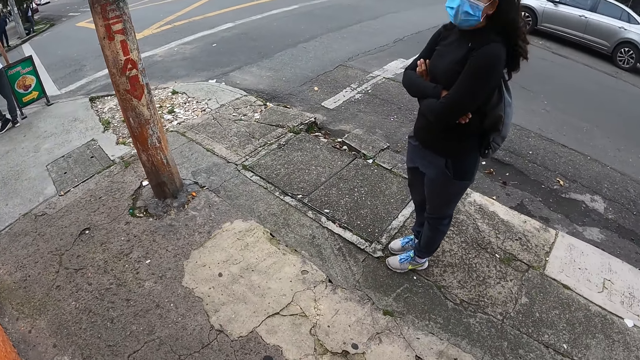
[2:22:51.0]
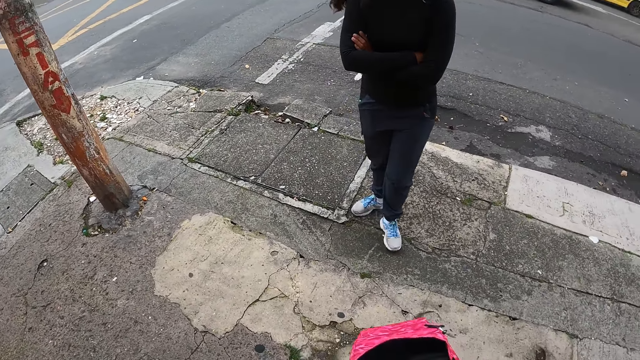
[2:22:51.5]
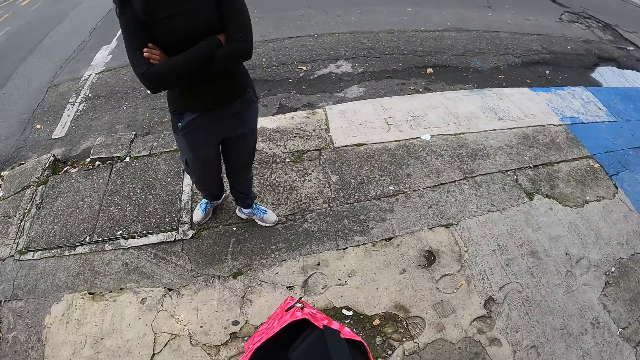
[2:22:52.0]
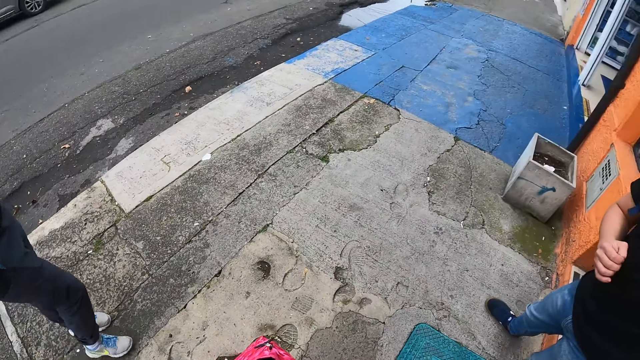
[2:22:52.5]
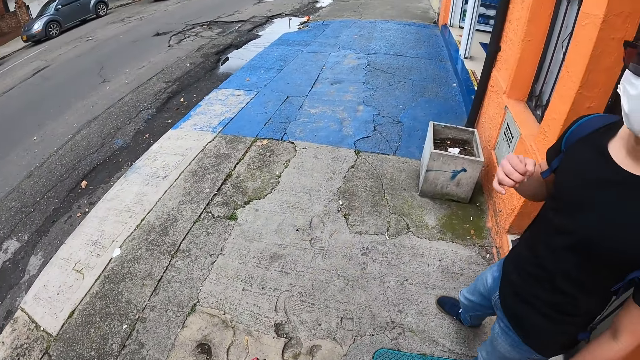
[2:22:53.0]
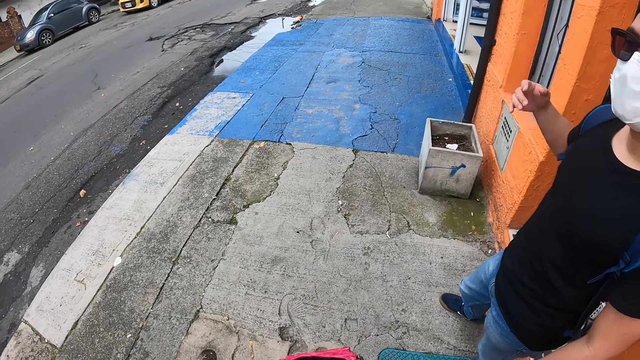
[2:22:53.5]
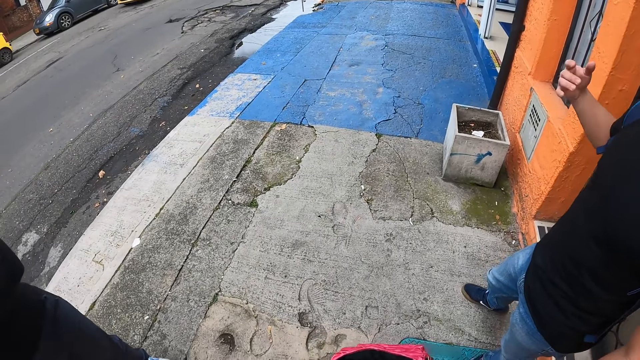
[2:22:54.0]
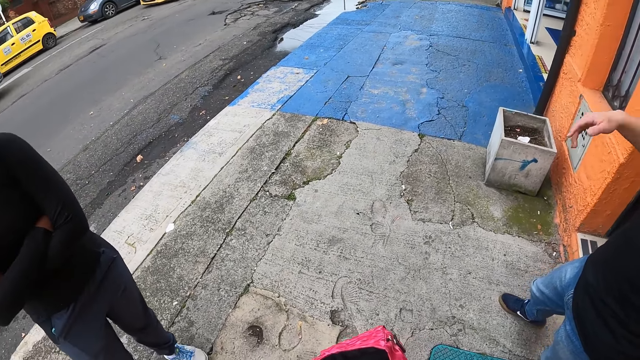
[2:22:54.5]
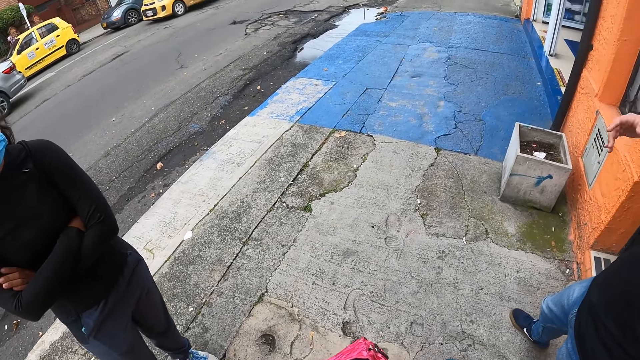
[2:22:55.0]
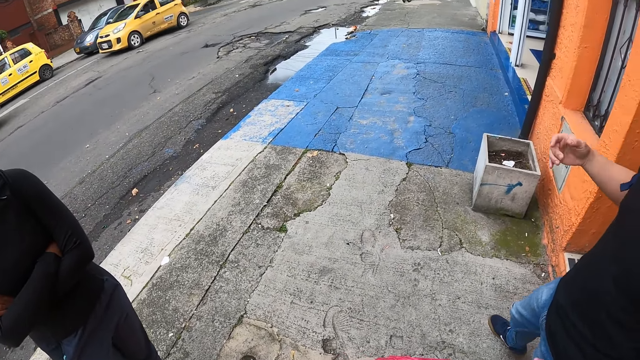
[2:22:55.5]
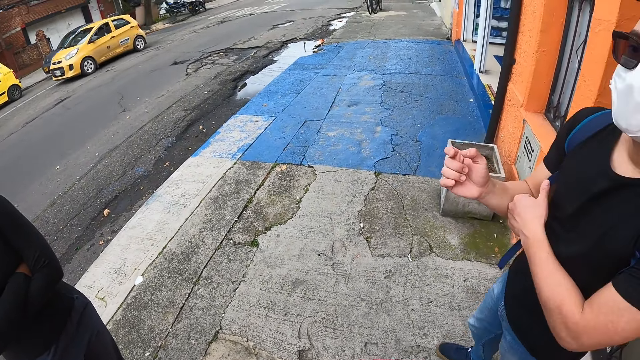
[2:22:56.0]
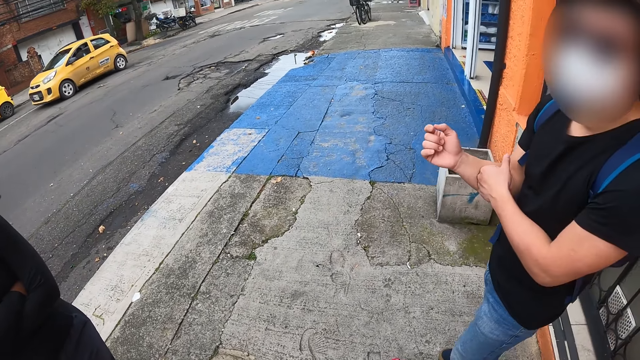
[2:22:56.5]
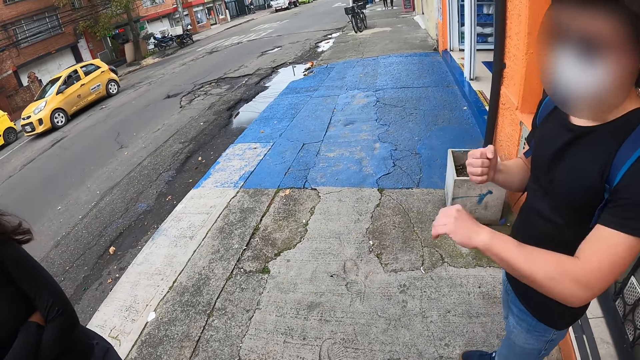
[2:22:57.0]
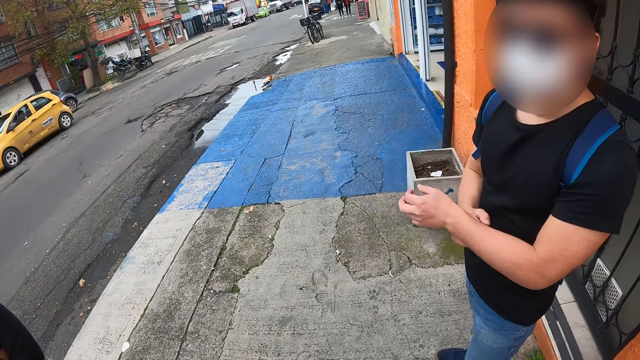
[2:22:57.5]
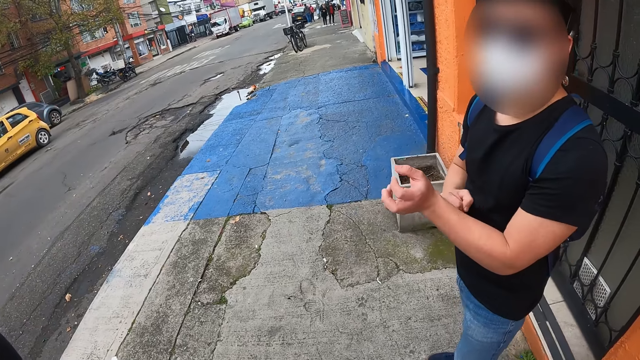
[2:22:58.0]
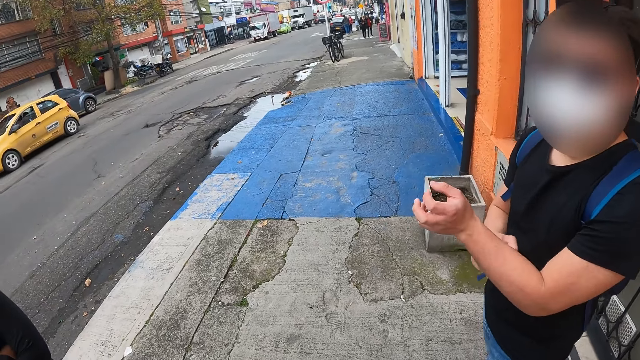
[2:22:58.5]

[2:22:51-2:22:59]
A man gestures out.

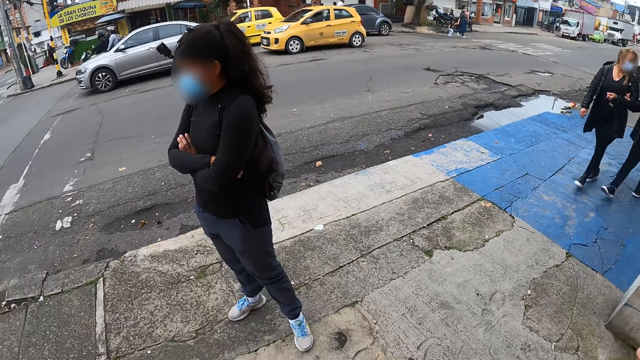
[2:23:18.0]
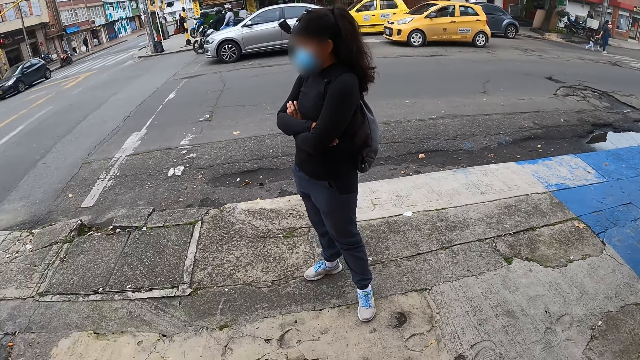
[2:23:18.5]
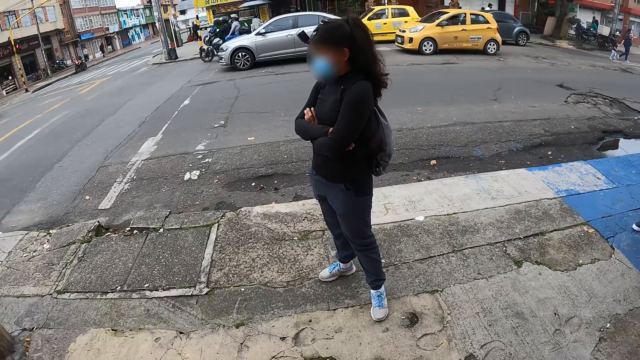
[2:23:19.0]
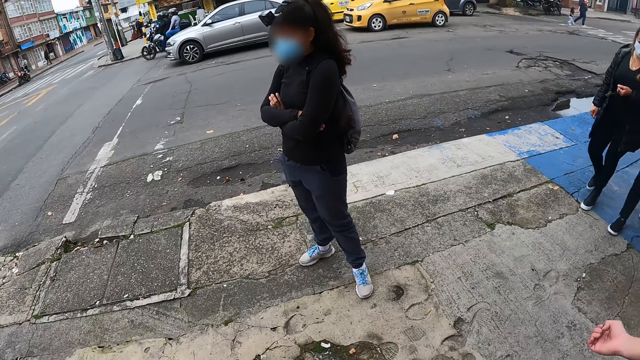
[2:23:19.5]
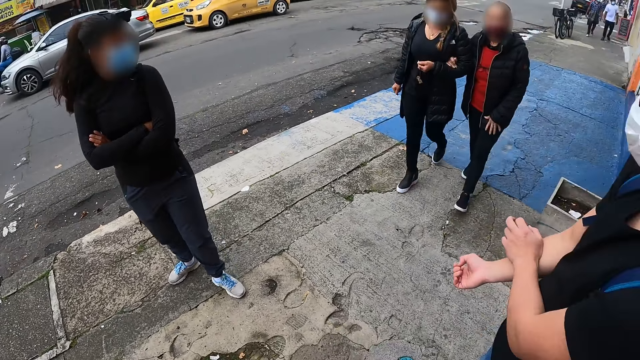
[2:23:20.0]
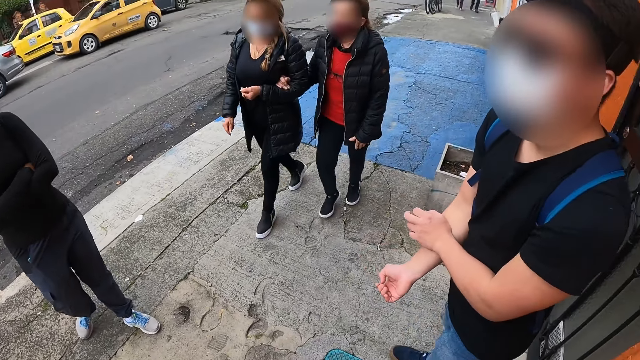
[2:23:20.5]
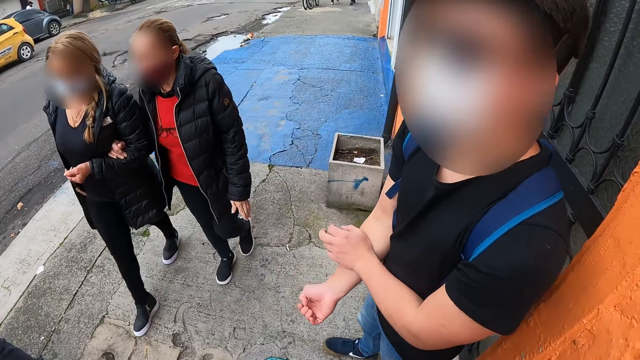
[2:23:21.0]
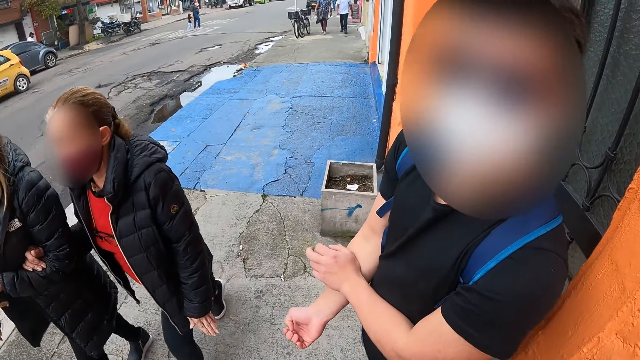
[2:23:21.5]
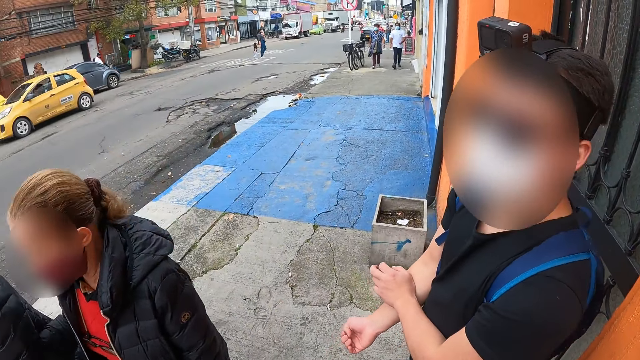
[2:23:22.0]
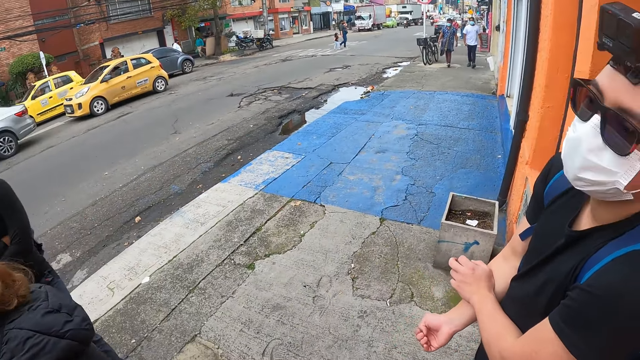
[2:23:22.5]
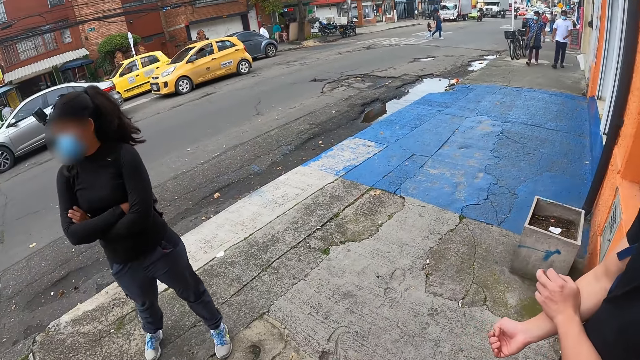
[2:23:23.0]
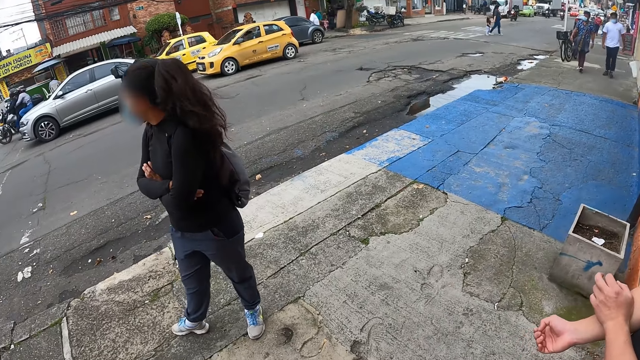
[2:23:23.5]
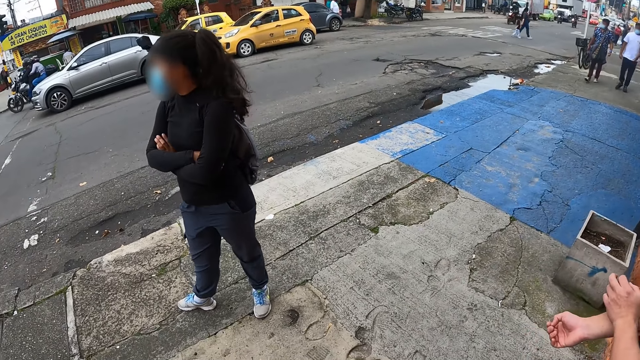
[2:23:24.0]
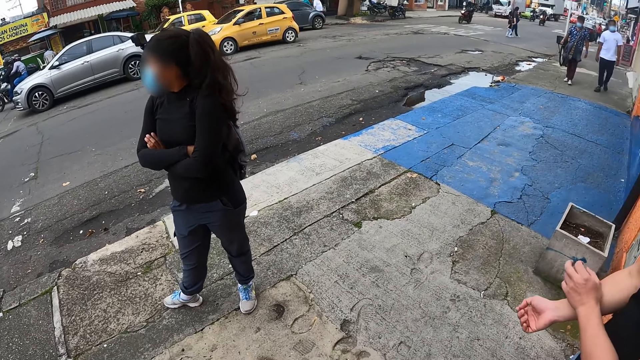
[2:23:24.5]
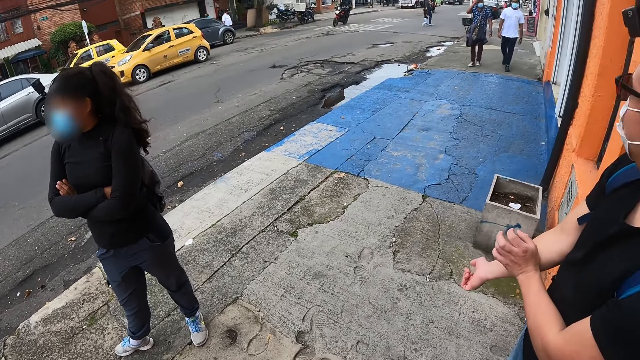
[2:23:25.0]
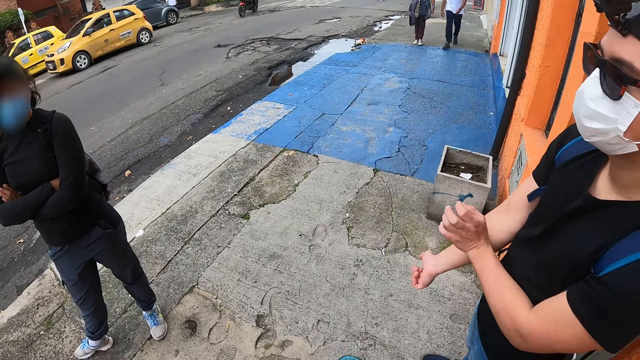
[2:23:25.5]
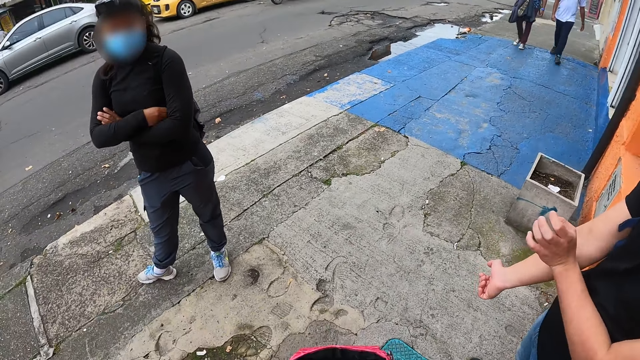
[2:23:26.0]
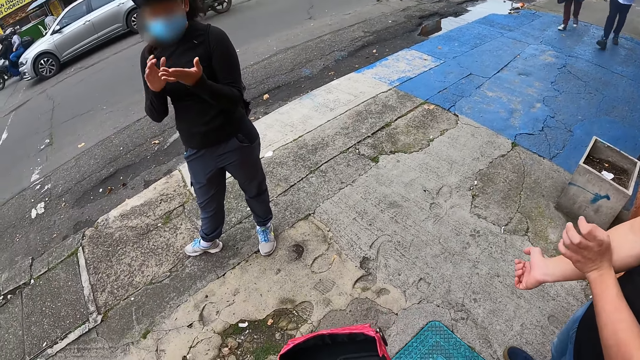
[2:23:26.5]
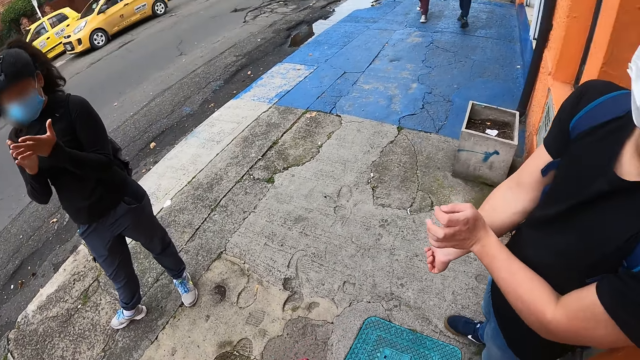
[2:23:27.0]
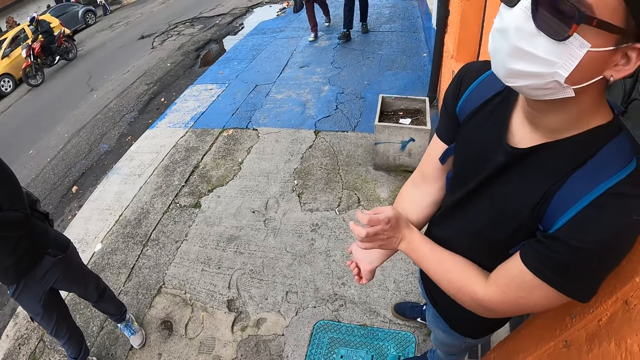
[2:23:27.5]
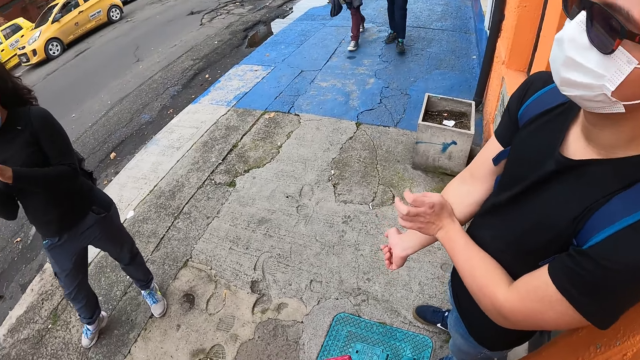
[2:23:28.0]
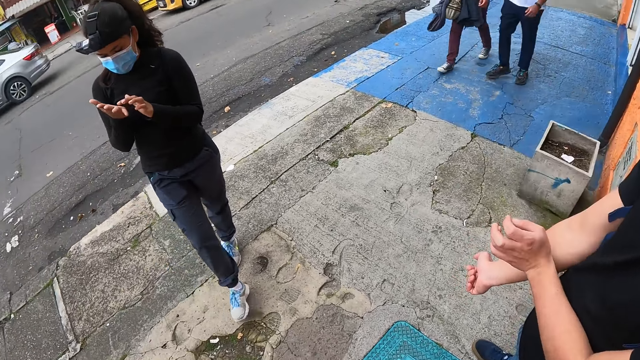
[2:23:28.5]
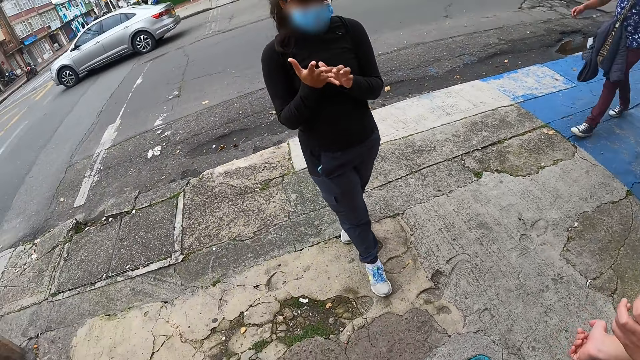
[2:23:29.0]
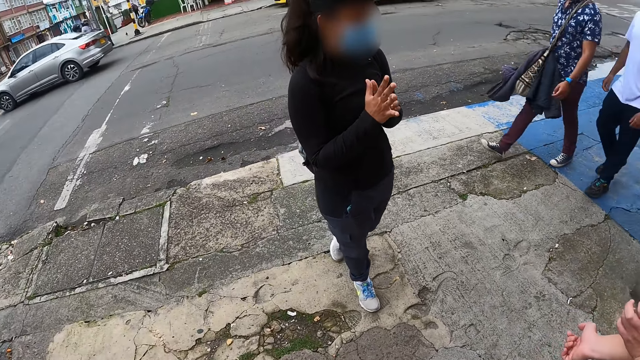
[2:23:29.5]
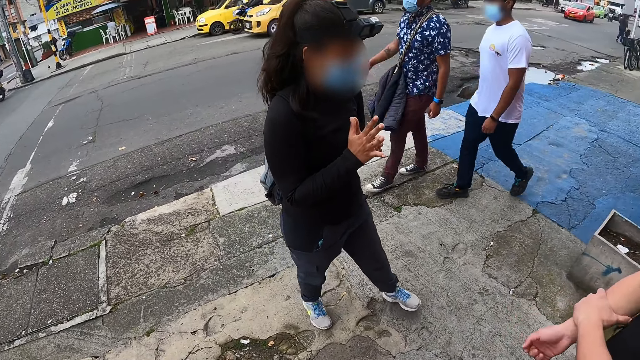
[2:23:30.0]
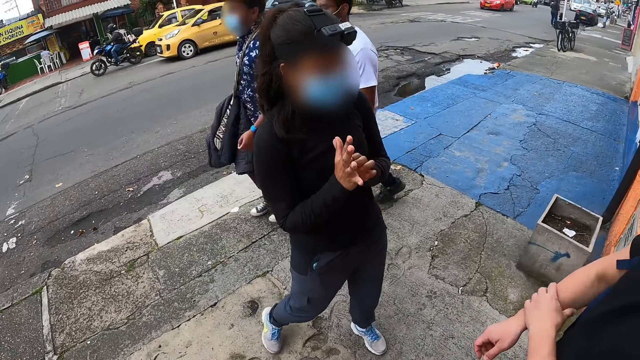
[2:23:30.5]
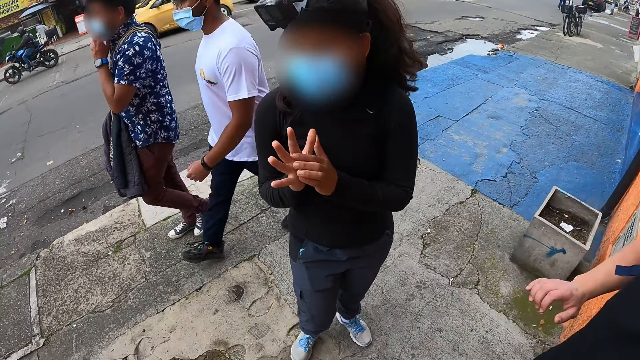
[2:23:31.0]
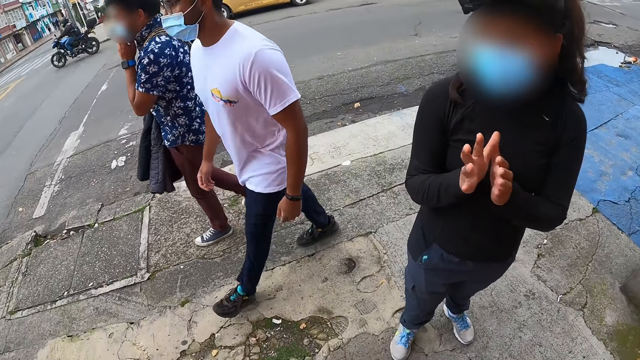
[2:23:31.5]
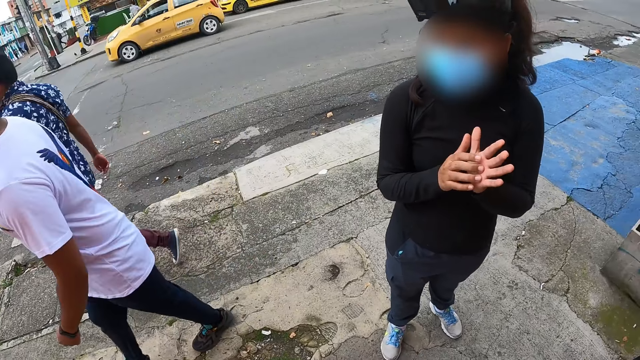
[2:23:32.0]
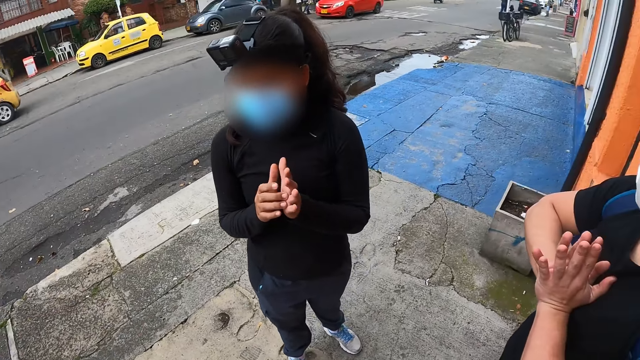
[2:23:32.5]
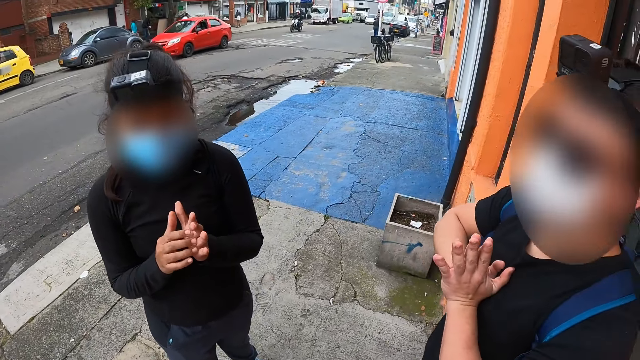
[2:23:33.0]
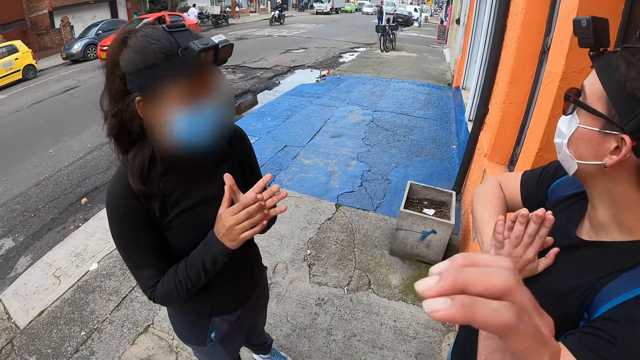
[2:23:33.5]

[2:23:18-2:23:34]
A woman walks past the camera wearer. Another woman walks past the camera wearer. A lady gestures out. A man walks past the camera wearer. Another man walks past the camera wearer.
